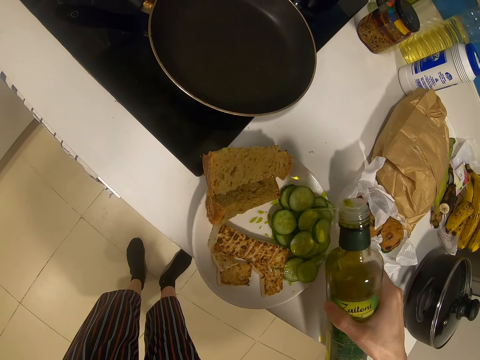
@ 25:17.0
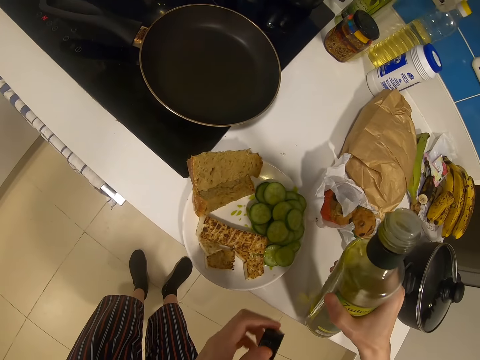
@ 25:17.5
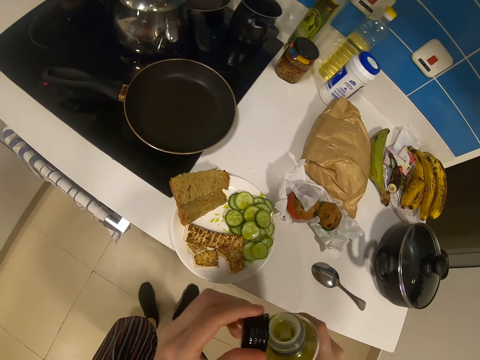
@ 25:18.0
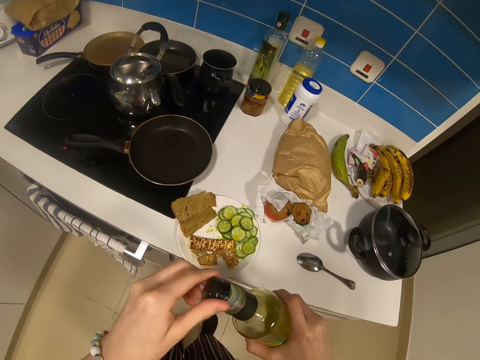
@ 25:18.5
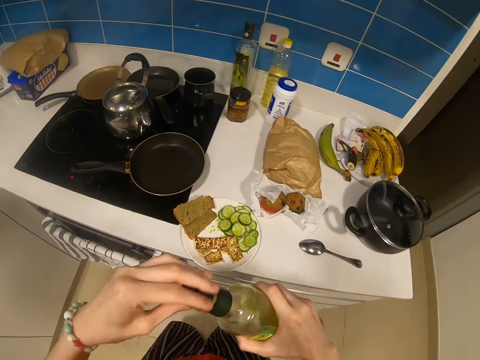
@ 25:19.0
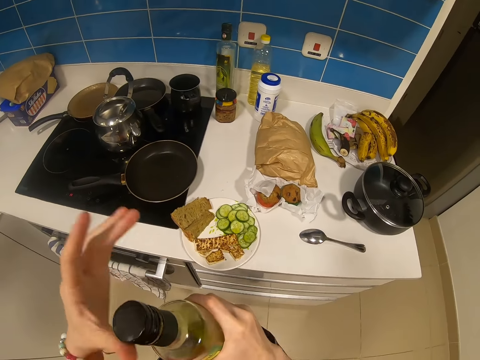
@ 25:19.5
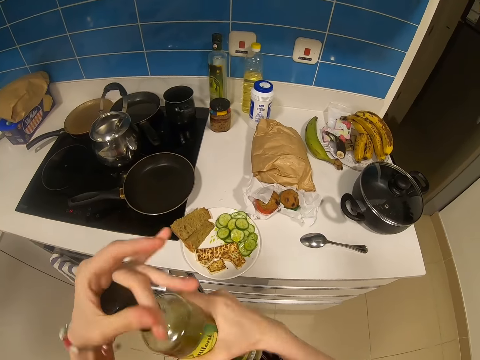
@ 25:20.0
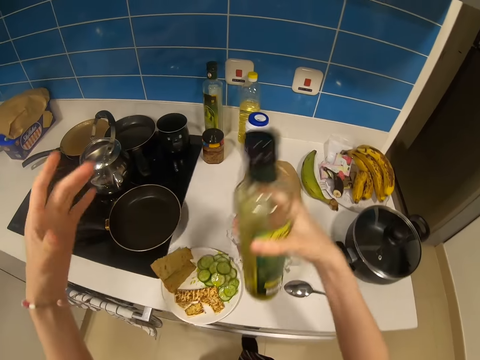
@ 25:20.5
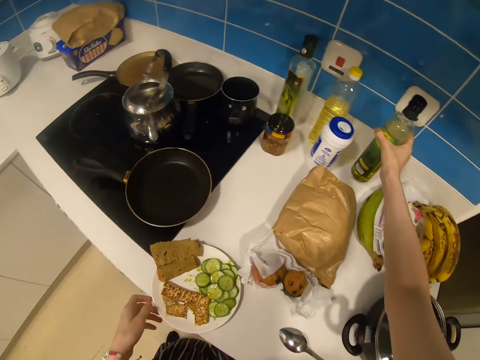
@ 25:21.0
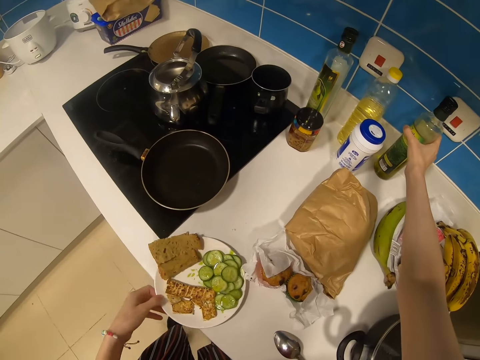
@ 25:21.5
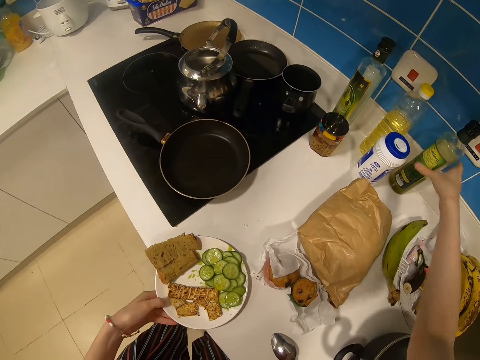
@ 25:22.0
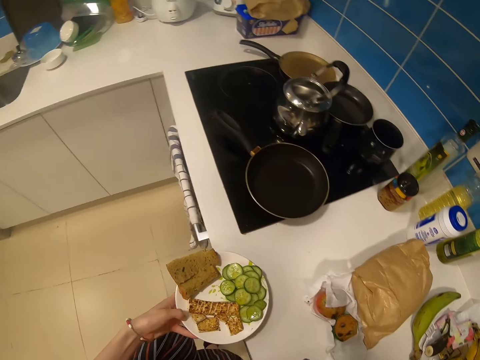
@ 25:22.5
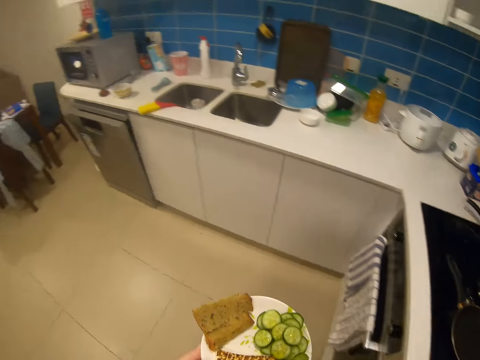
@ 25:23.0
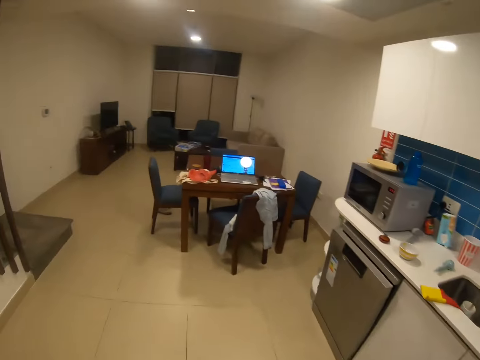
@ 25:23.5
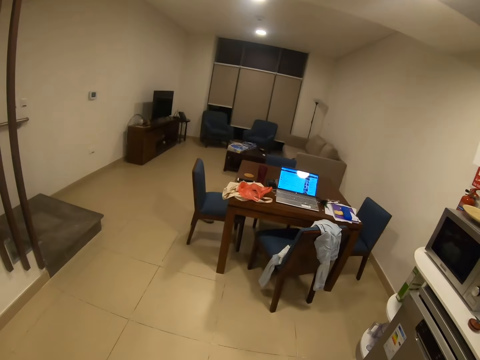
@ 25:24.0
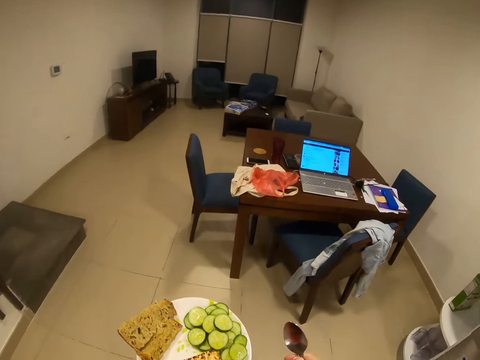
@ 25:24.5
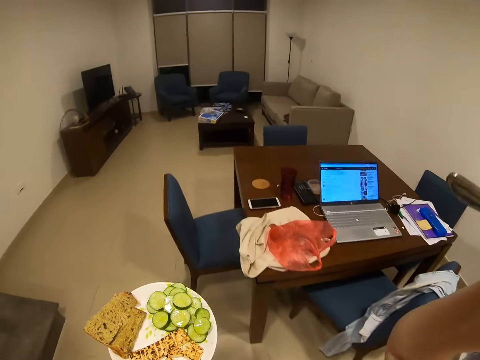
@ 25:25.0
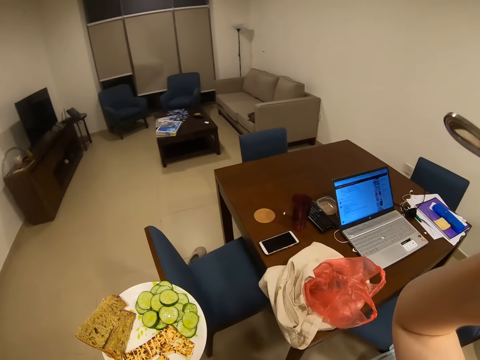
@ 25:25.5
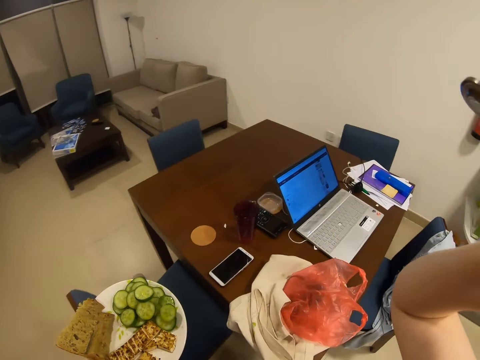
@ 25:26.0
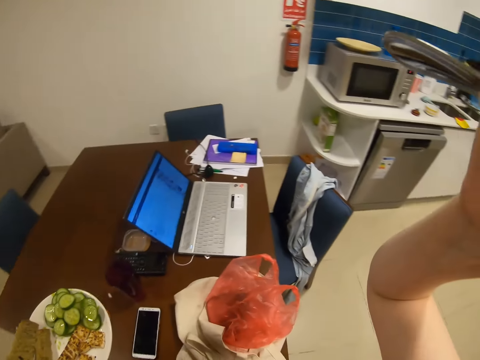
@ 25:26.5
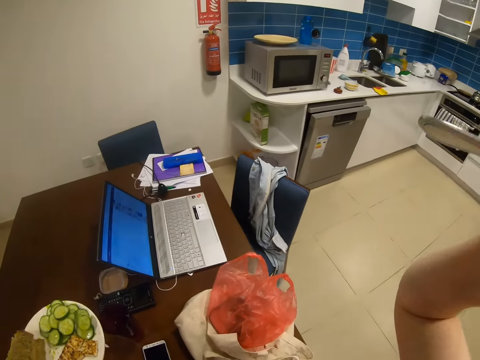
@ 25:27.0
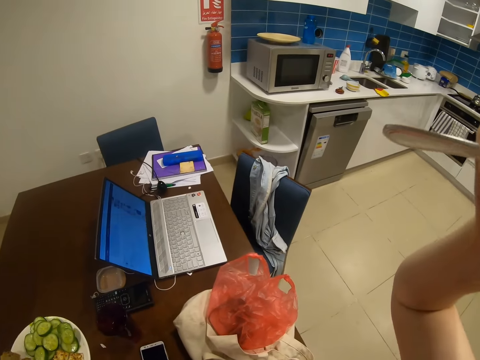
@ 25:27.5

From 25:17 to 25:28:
The camera wearer closes the bottle with the lid. They place the bottle on the countertop. They carry food, walk around the room, and fix the camera.
